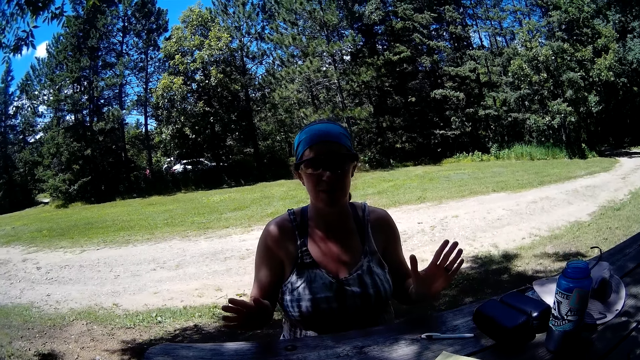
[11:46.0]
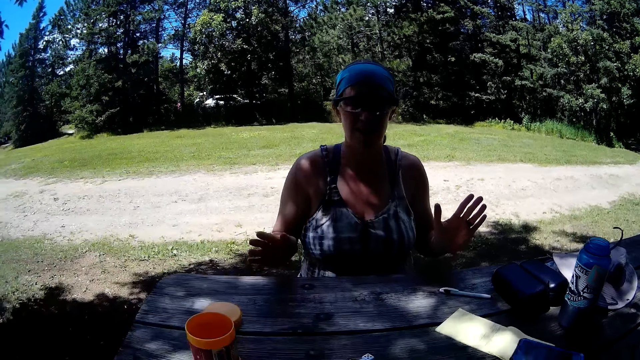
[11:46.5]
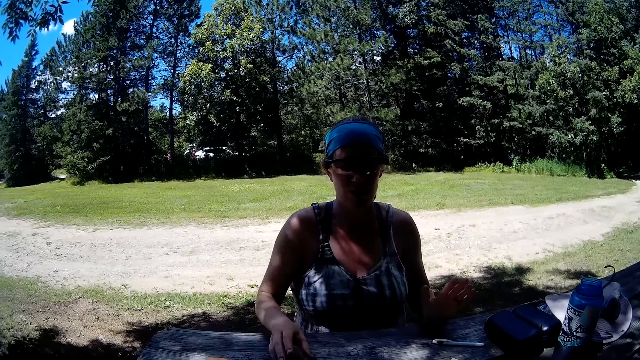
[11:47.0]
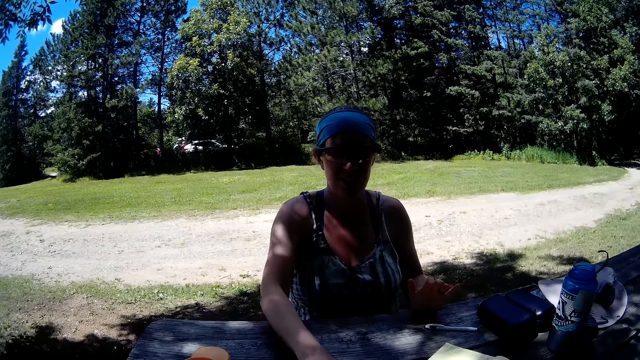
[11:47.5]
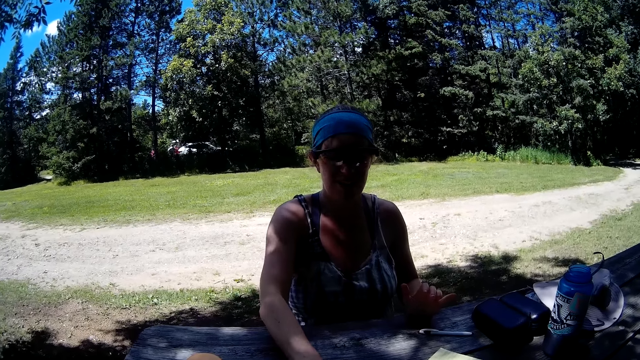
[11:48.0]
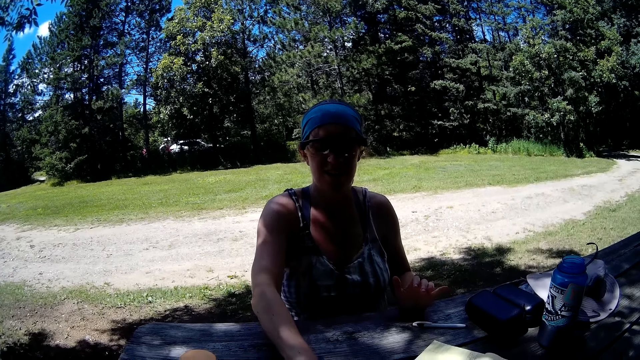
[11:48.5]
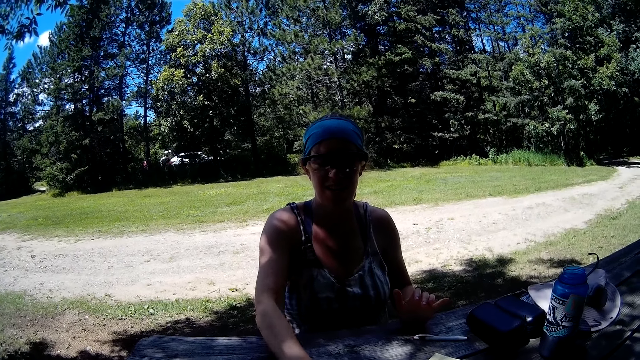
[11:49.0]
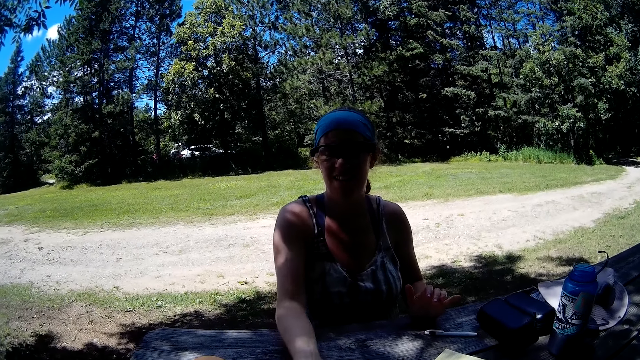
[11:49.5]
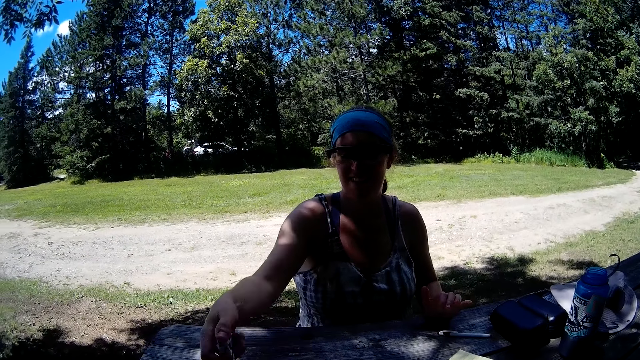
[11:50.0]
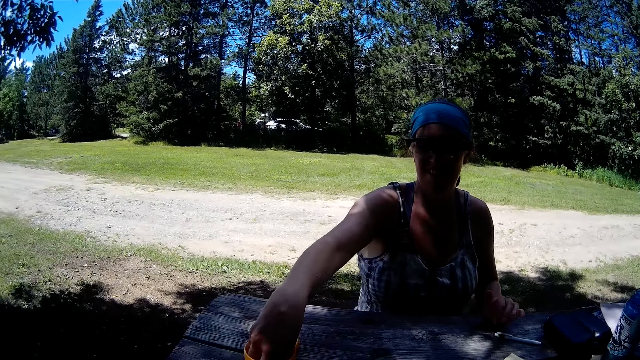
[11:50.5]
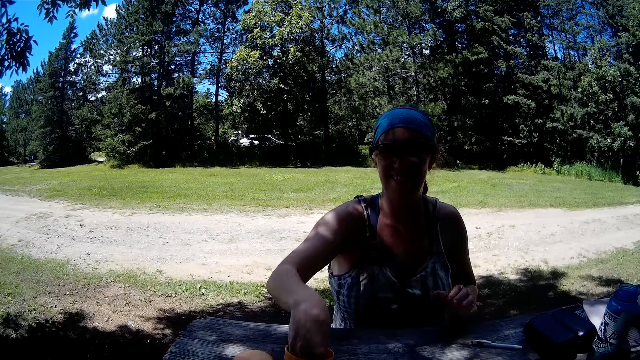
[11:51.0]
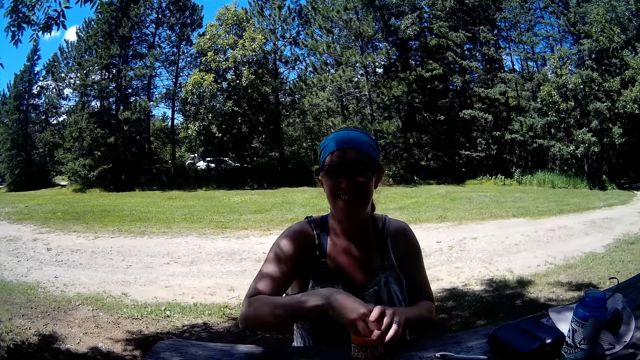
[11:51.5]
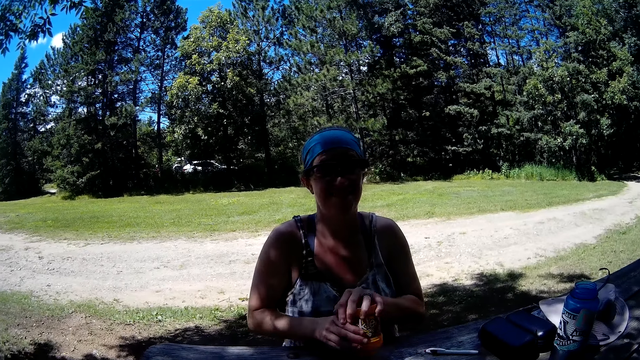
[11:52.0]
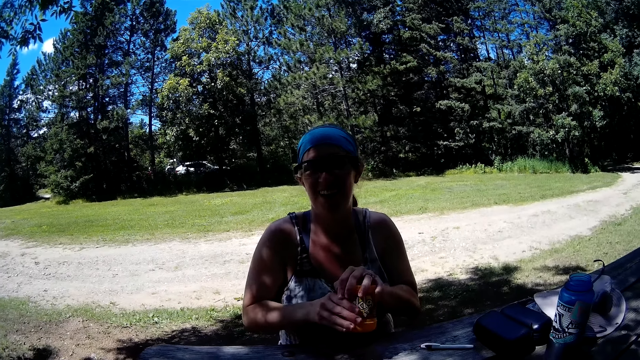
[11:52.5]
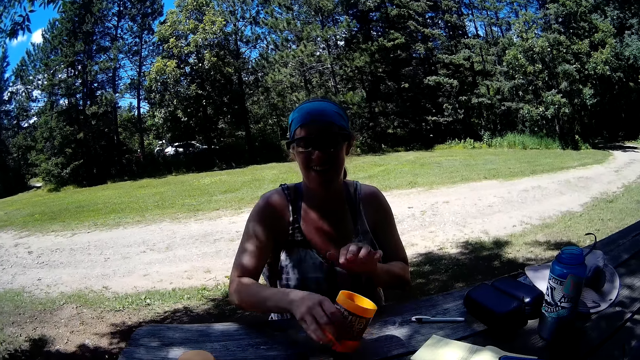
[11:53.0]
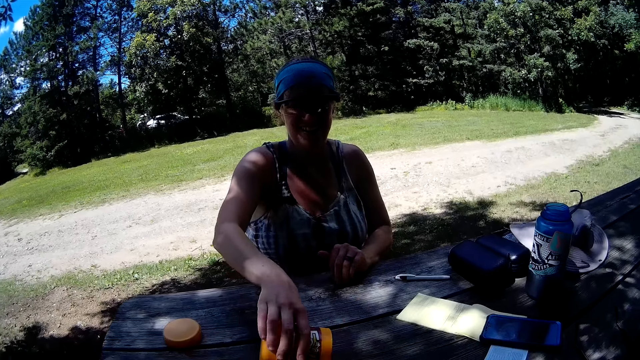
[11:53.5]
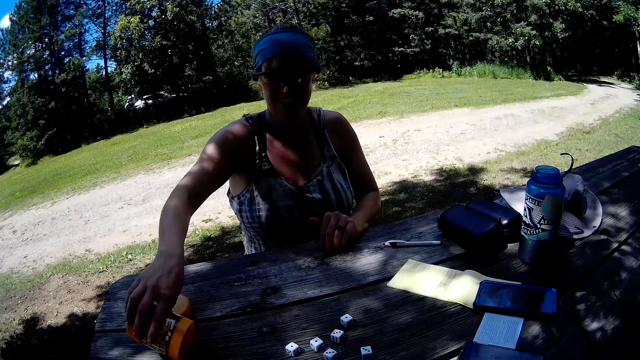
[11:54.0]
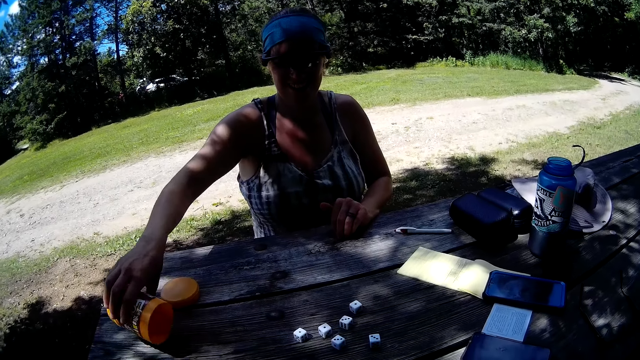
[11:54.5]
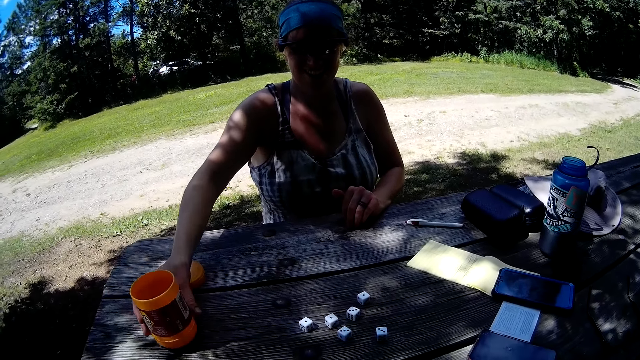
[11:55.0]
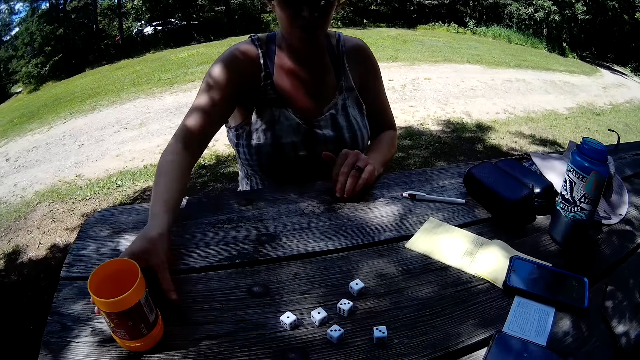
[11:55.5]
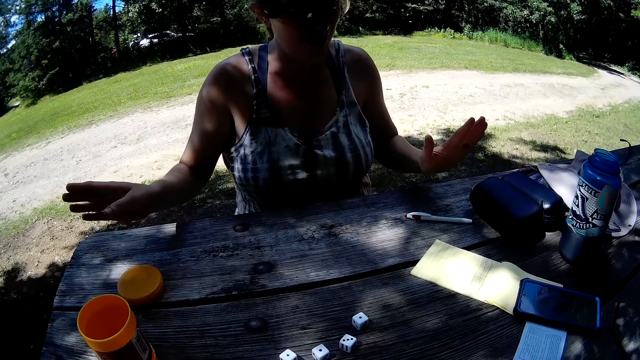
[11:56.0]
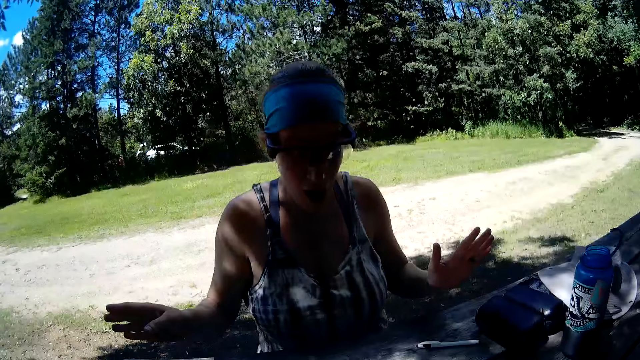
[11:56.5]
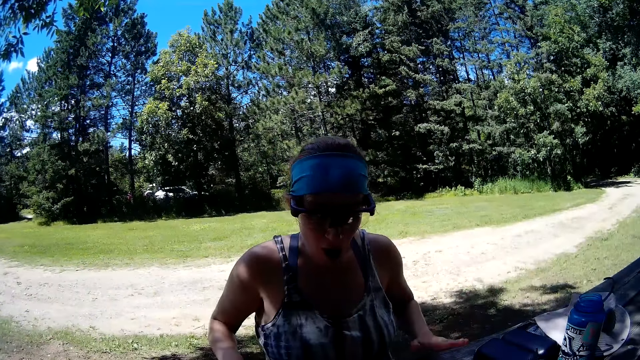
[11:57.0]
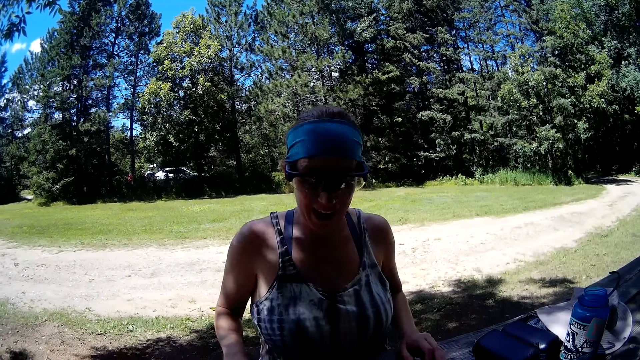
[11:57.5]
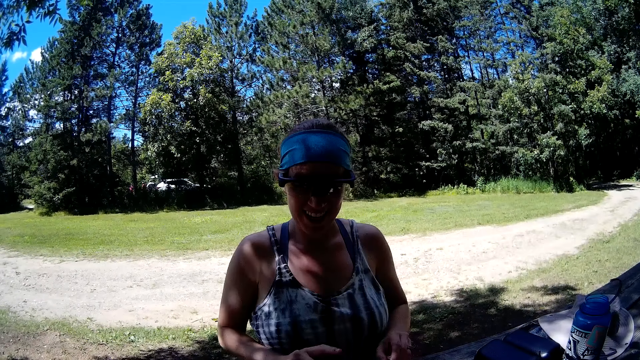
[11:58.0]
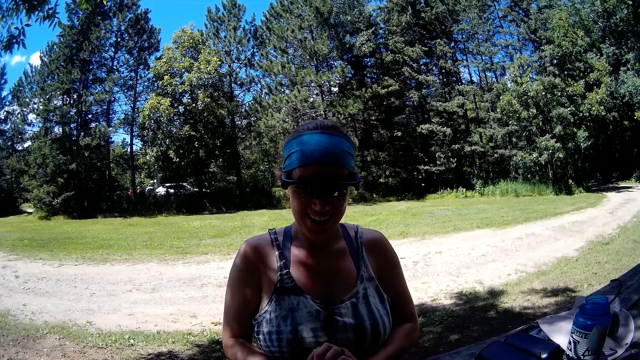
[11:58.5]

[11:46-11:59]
The woman picks up the dice rollers, puts the dice rollers in the tin, shakes the dice rollers in the tin, pours the dice rollers from the tin on the table, and puts the tin on the table.

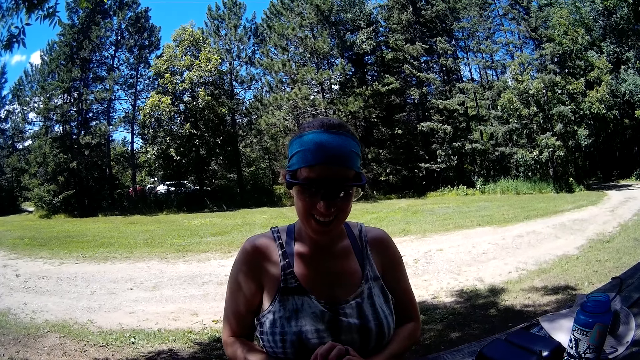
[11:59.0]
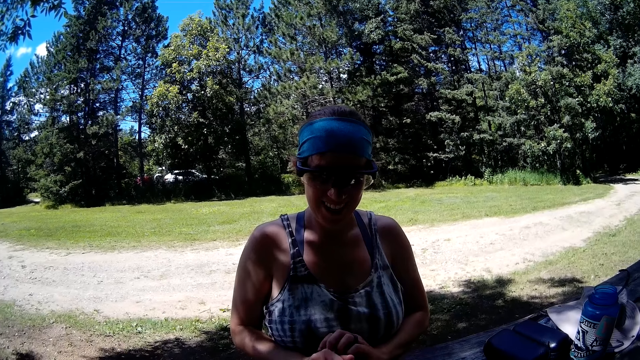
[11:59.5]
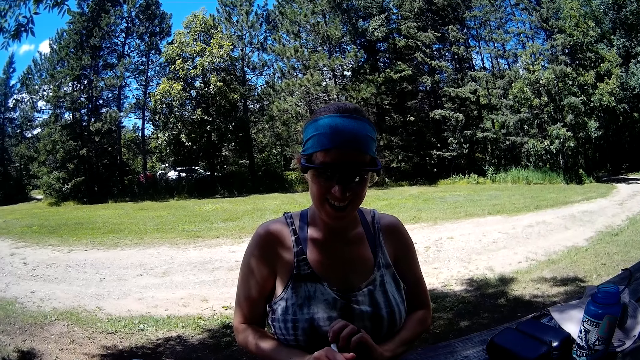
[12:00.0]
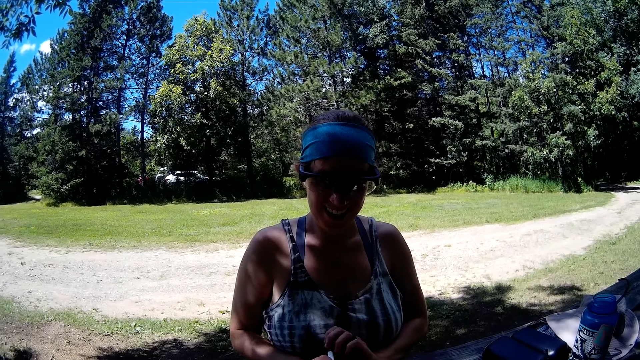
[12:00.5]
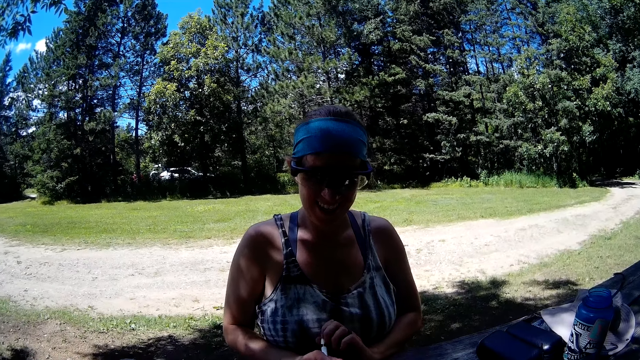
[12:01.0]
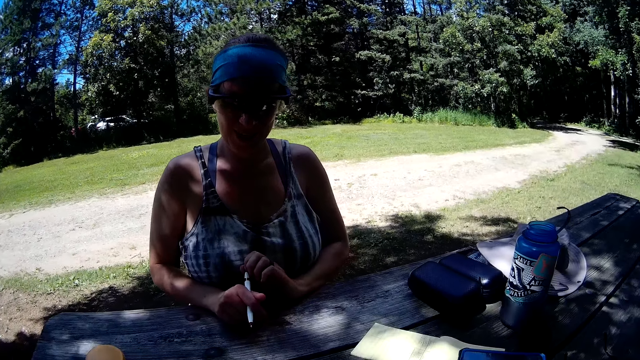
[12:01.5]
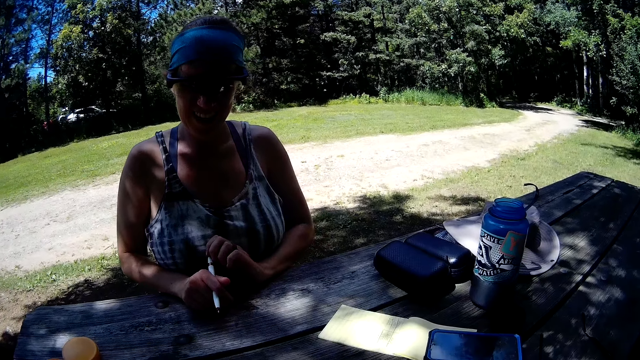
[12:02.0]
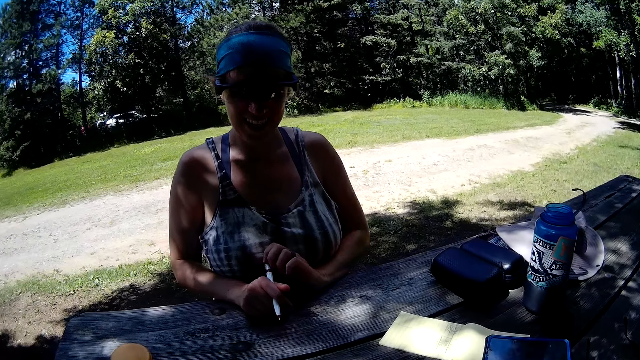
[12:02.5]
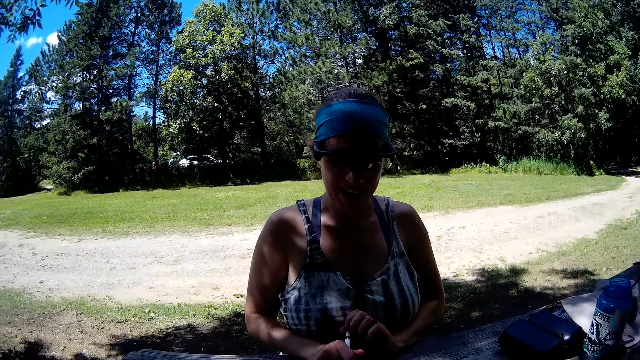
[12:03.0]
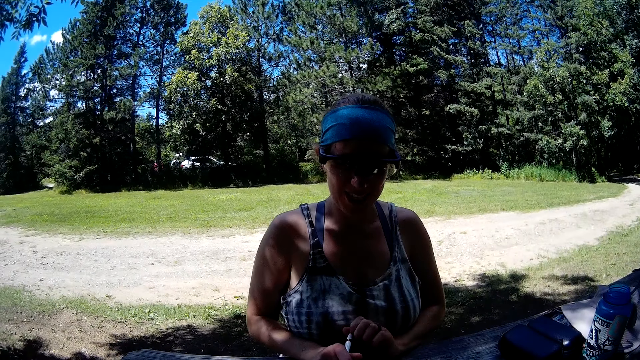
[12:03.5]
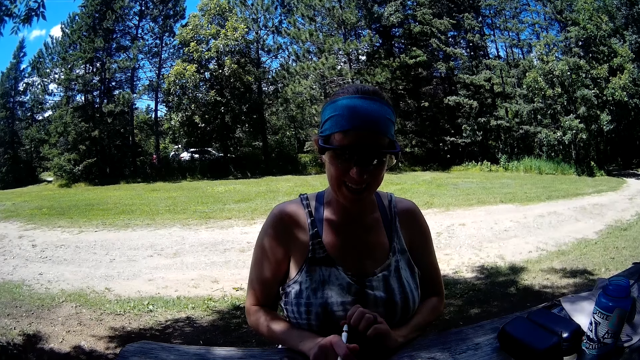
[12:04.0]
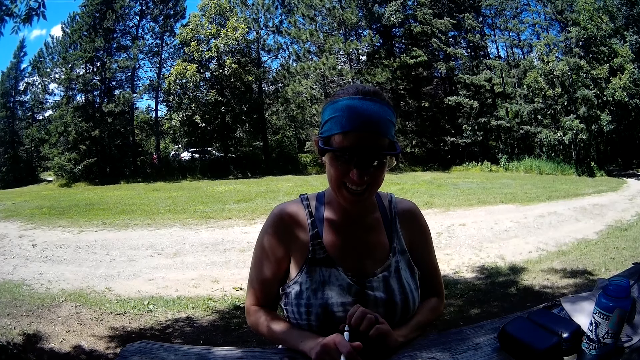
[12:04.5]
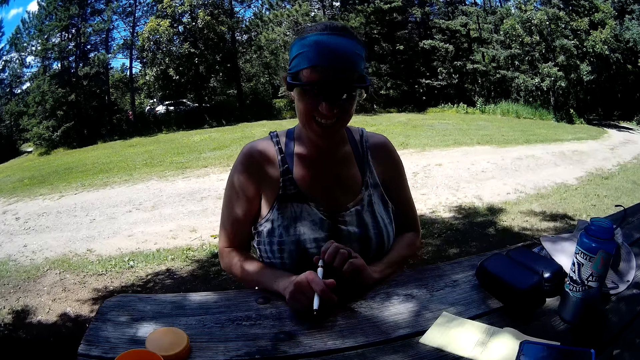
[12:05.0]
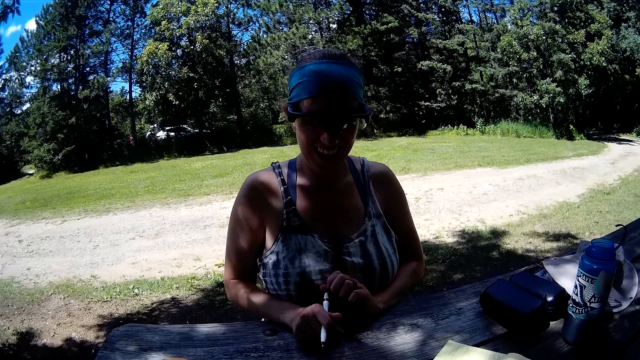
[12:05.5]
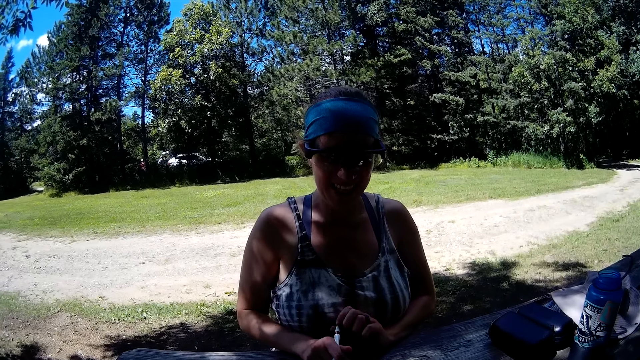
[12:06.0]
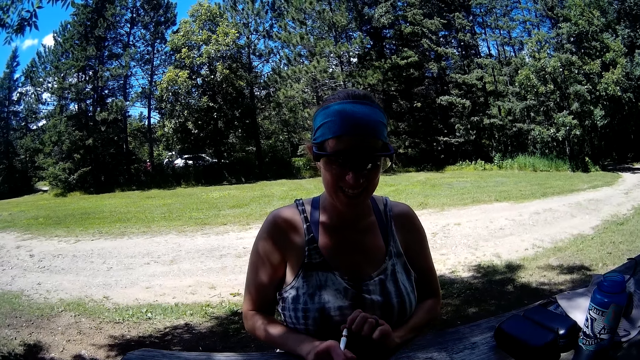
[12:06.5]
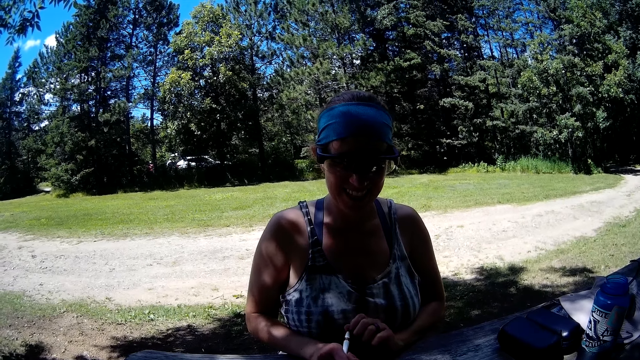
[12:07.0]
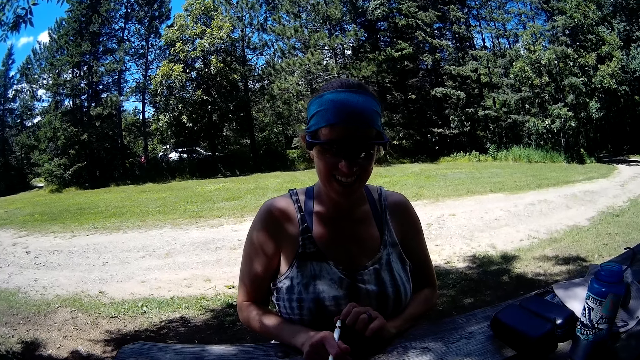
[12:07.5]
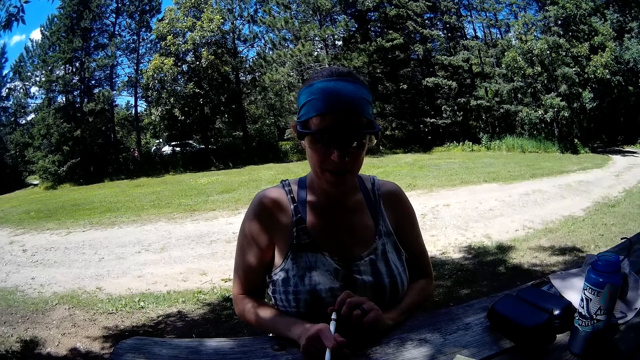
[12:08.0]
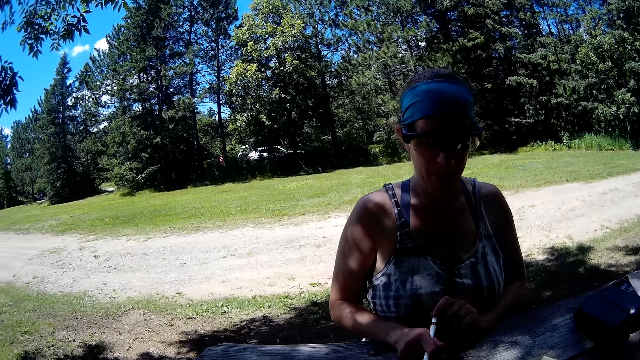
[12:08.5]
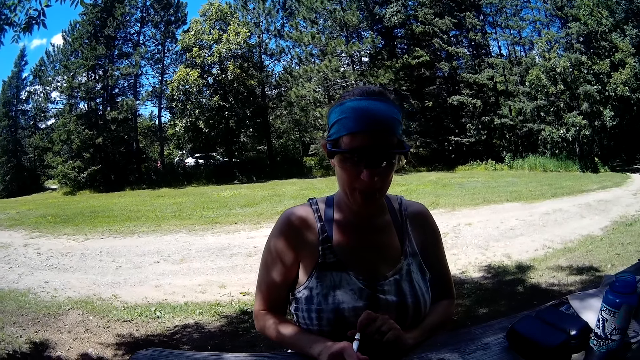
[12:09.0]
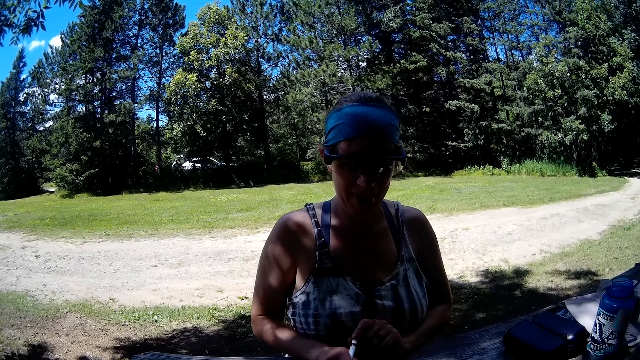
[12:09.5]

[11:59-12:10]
The woman picks up a pen.
